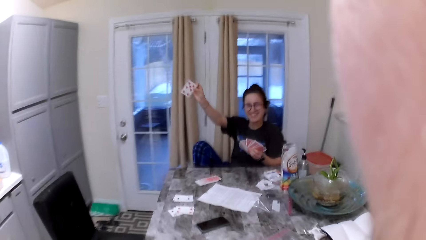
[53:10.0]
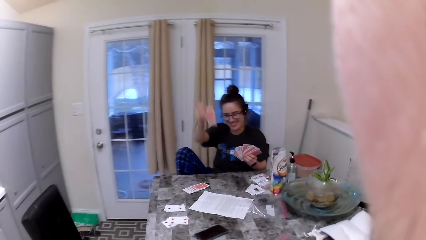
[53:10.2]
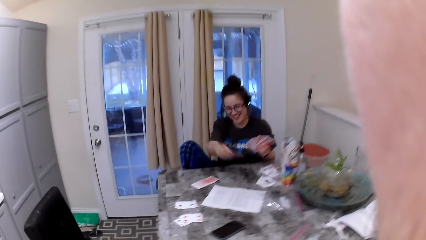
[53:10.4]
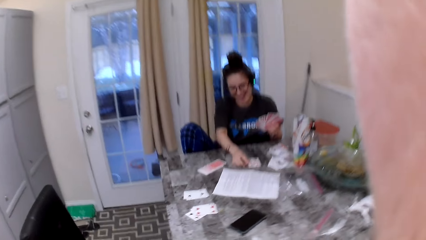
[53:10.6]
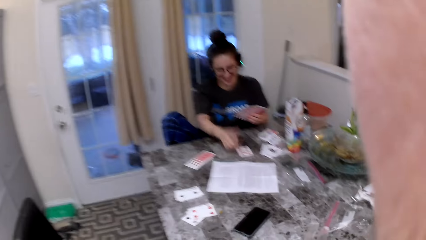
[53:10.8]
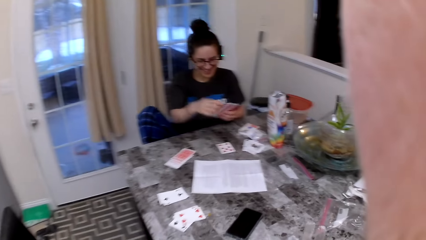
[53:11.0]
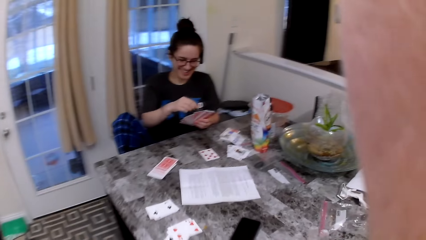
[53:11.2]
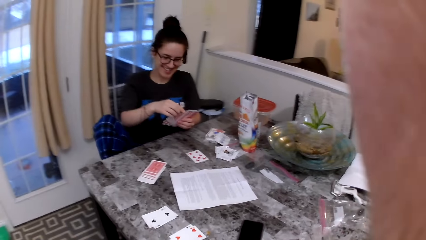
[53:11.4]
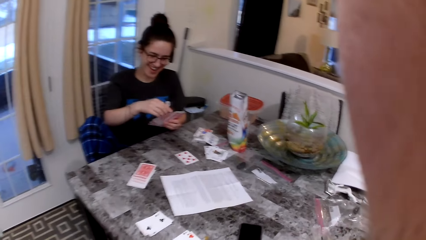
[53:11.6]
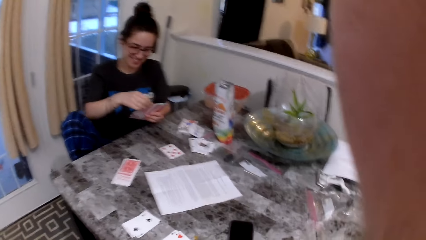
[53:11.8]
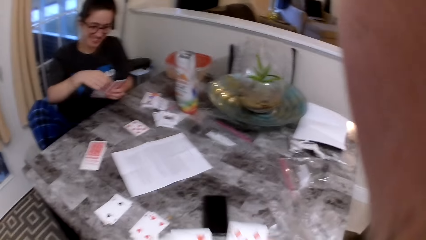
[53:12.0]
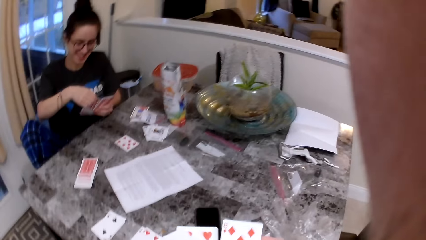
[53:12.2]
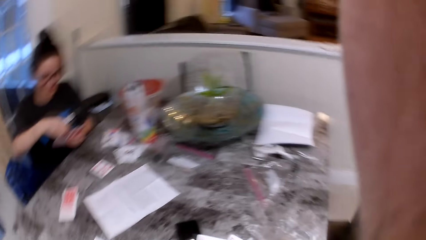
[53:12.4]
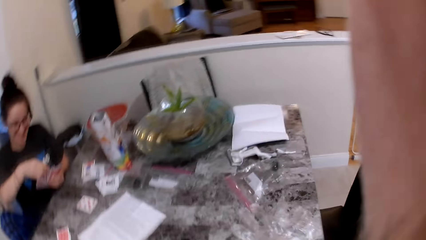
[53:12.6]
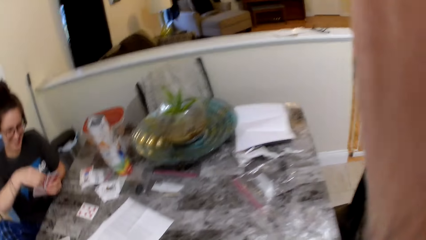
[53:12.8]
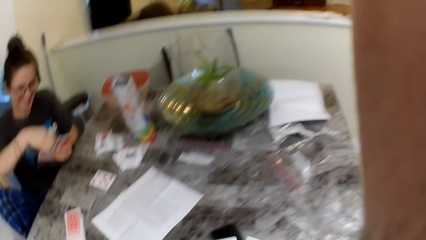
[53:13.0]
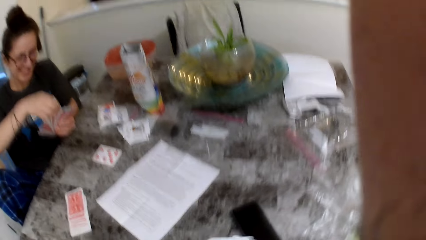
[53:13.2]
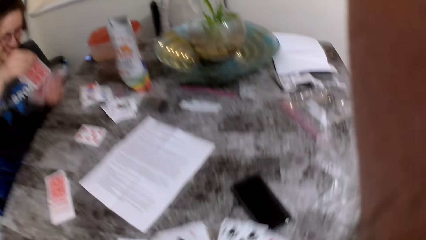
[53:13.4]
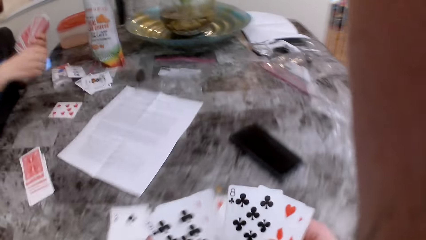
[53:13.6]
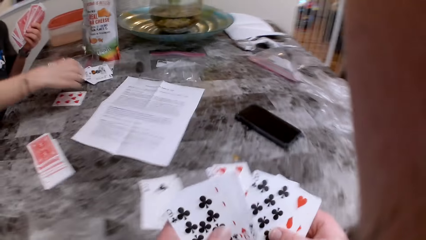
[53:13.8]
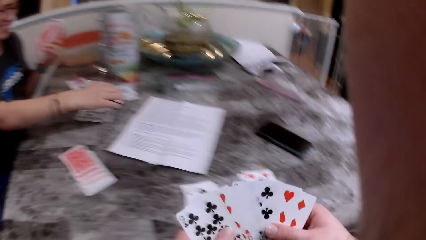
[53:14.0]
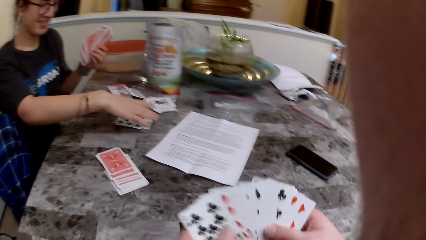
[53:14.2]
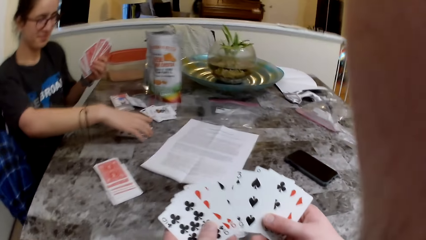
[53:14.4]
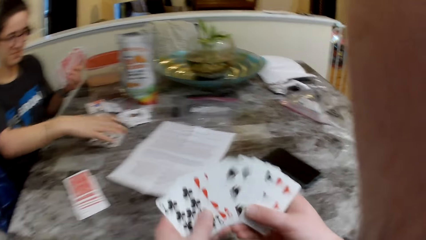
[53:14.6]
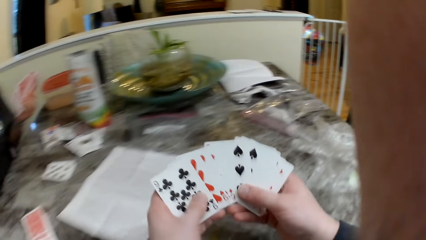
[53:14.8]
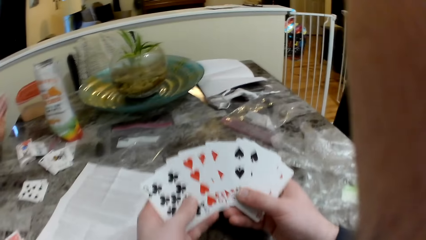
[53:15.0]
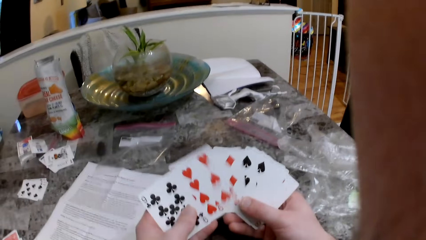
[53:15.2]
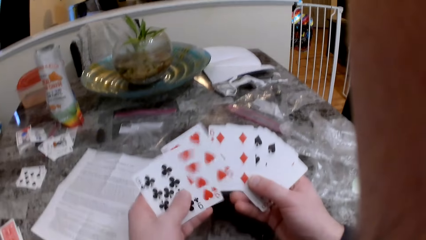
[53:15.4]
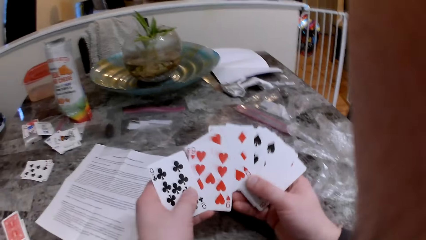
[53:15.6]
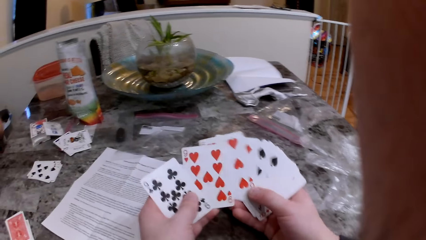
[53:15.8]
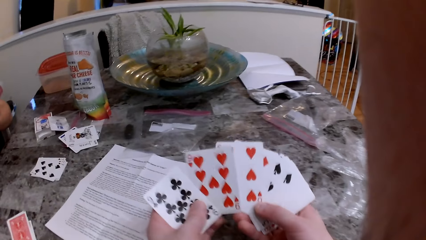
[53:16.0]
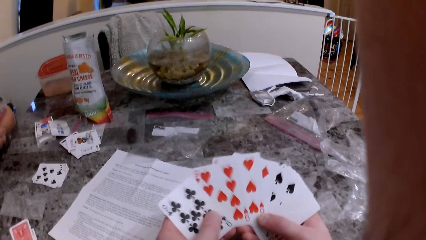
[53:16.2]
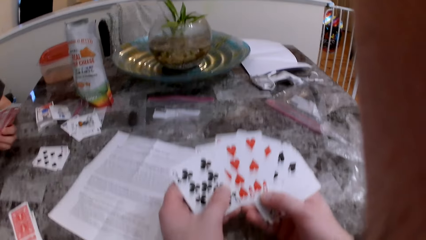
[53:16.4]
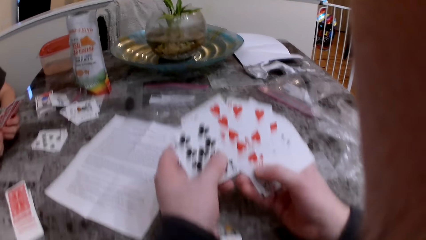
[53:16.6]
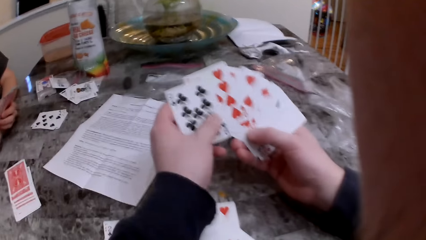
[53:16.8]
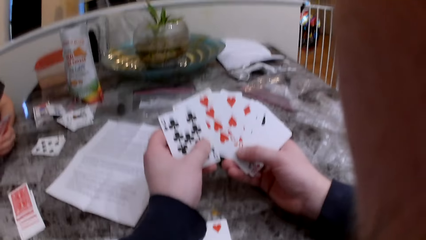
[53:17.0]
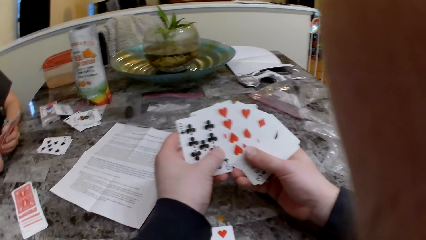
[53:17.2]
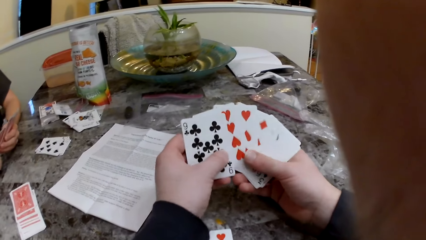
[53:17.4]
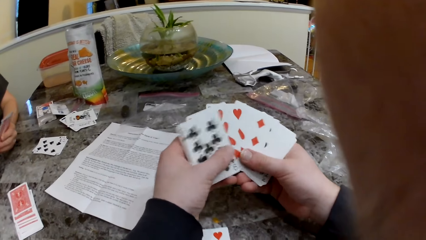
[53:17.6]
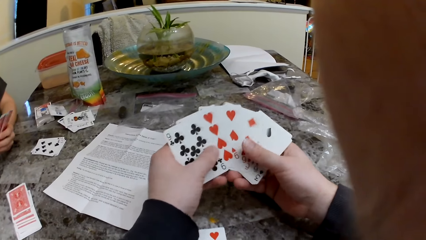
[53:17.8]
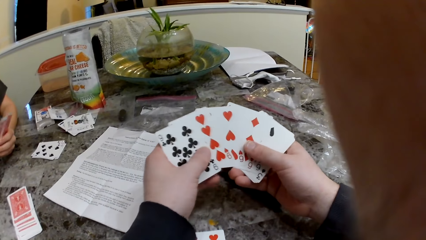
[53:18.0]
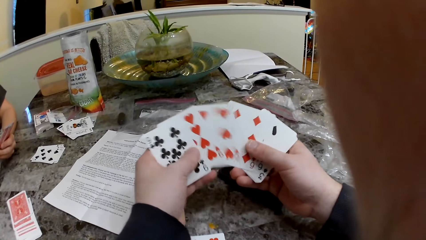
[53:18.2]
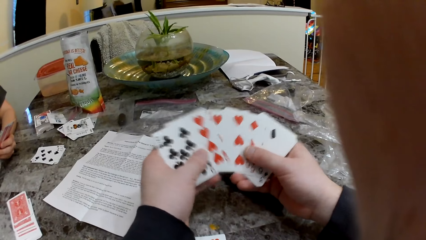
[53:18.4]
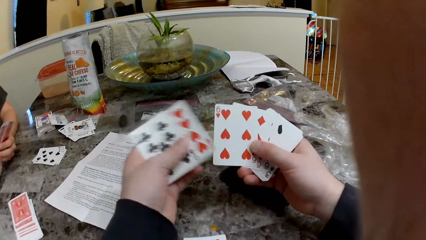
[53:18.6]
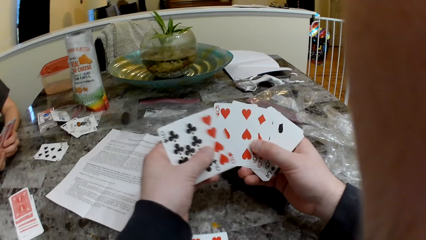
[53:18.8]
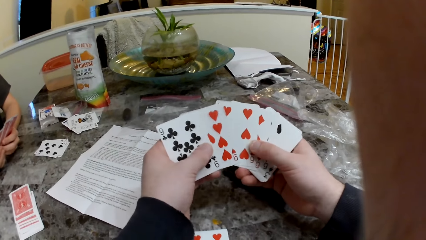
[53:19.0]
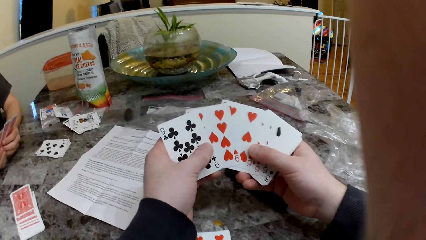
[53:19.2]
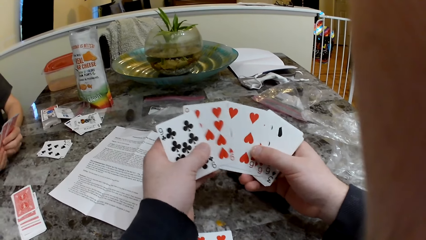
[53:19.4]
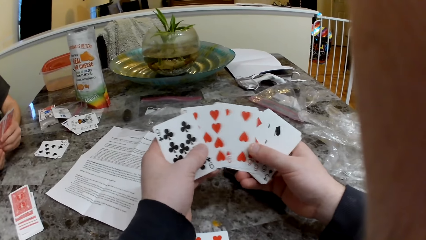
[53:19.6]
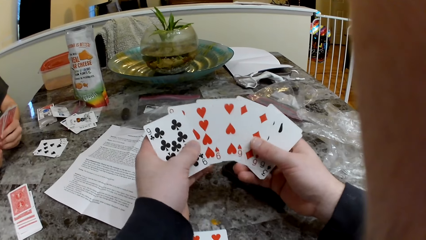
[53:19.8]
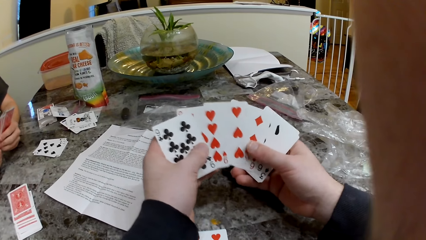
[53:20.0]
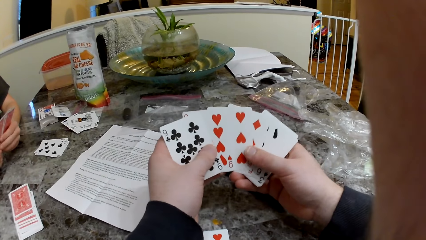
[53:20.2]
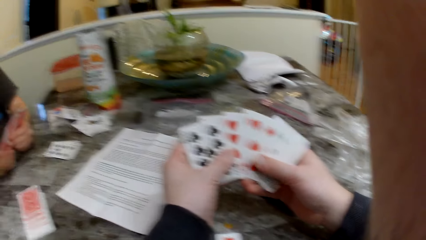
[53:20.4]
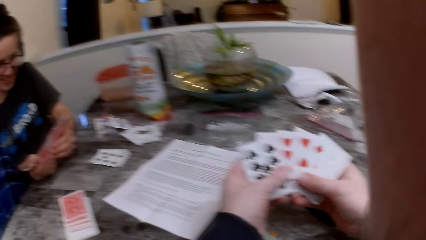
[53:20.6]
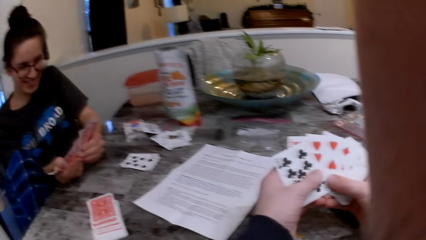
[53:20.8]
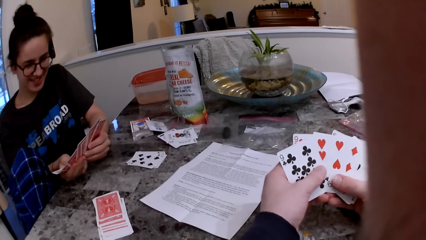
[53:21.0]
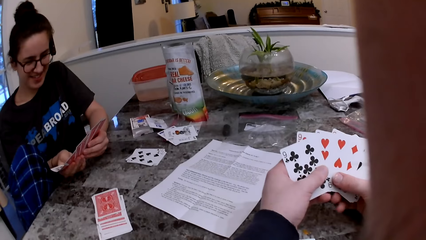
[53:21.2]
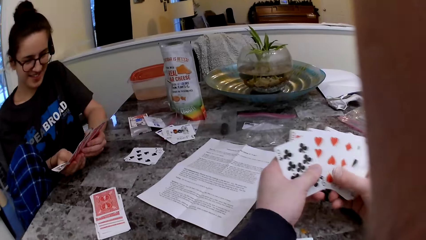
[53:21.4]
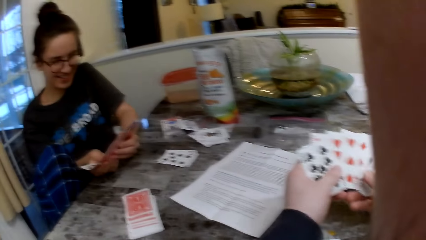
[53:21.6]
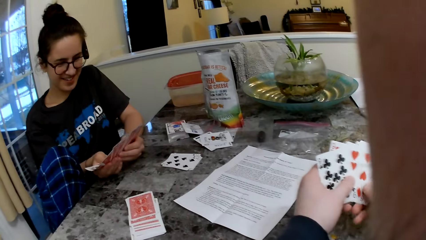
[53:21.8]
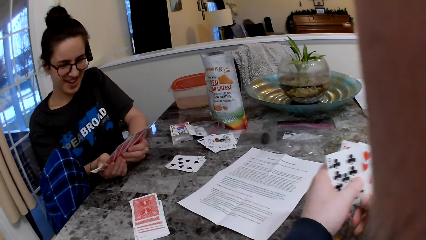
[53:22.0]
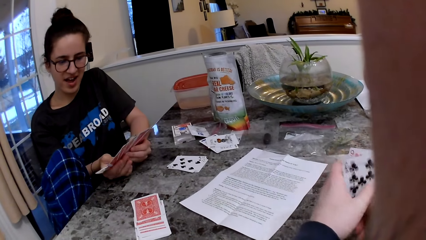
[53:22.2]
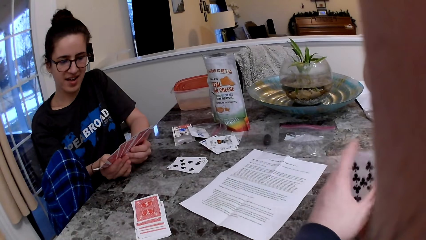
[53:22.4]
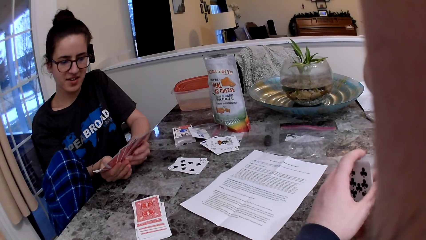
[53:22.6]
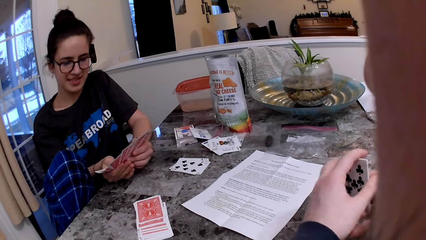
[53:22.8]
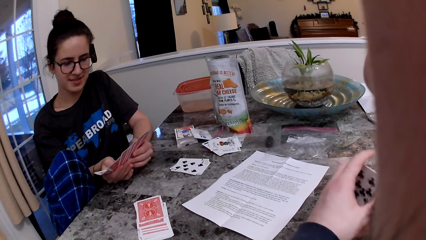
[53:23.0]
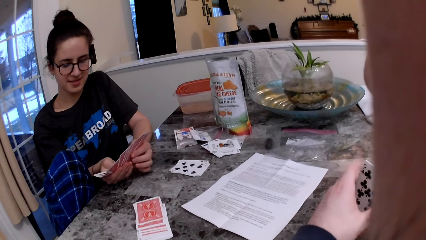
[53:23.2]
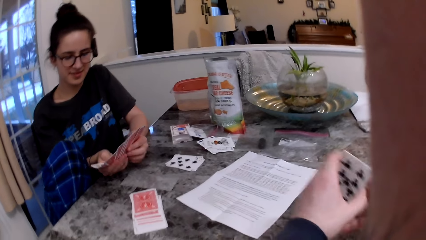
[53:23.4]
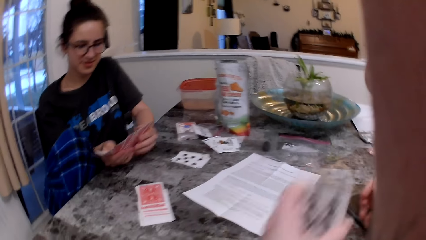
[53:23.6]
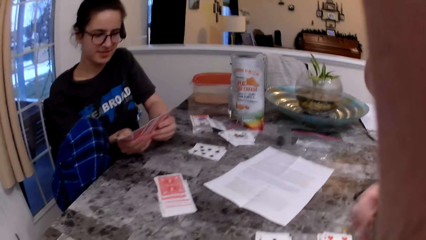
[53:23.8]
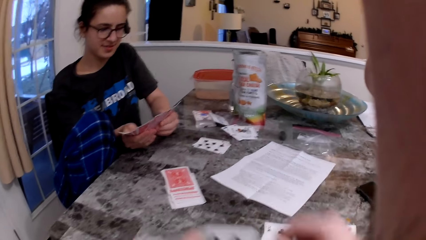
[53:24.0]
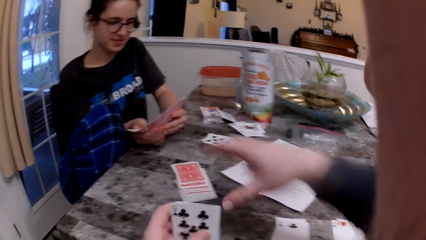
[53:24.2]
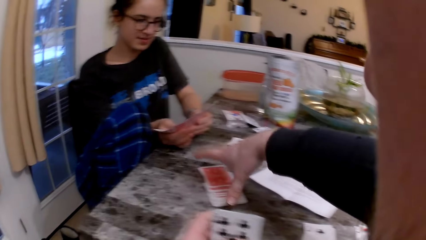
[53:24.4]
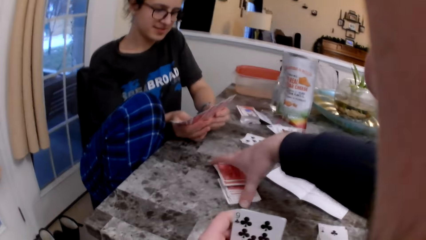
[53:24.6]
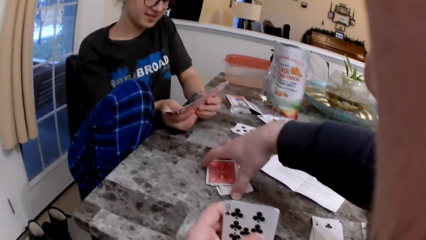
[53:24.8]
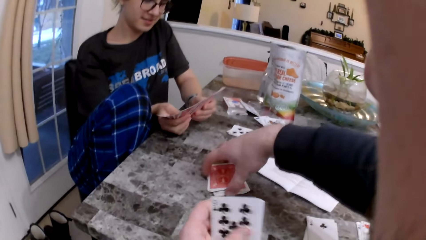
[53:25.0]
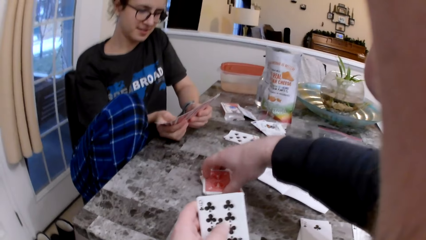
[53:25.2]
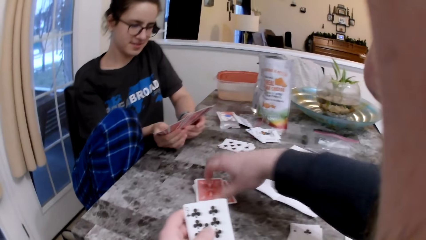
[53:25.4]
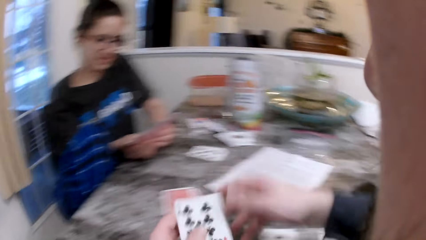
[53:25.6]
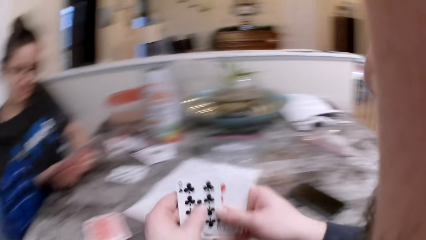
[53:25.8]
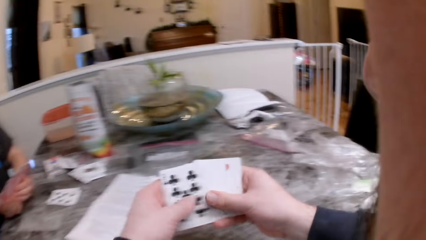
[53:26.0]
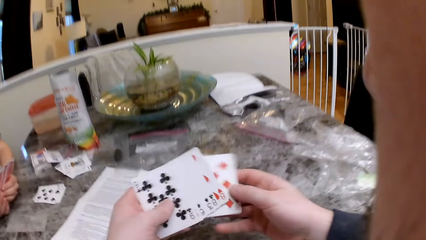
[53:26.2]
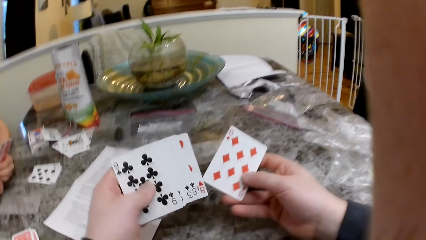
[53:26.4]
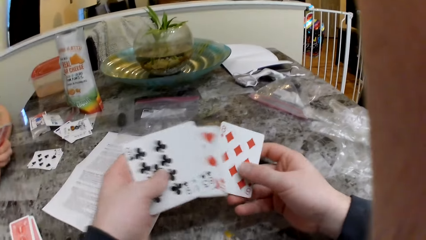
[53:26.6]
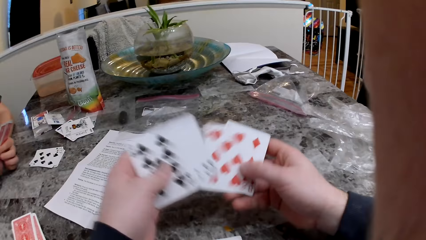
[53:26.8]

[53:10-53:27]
The camera wearer interacts with a person. He looks around. He sits back down on his chair. He plays cards. He interacts with the person. He picks a card.
